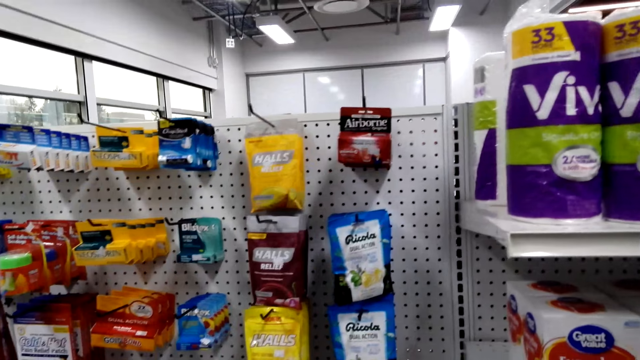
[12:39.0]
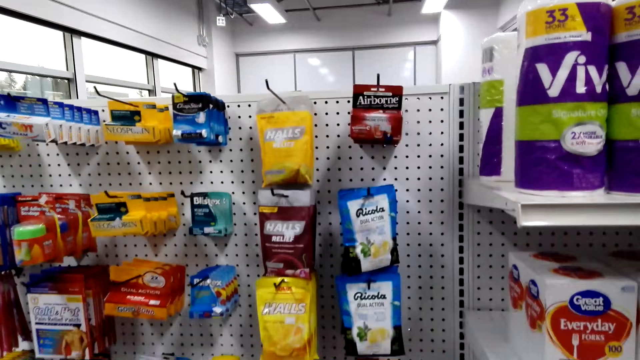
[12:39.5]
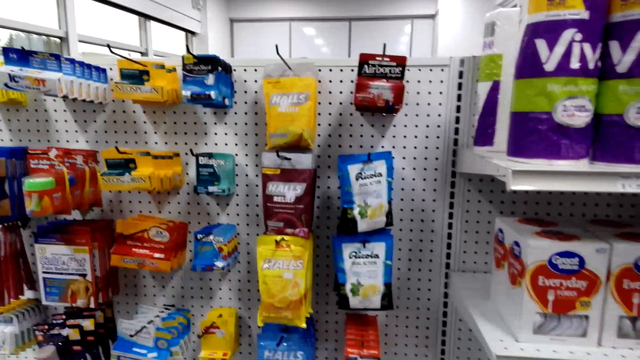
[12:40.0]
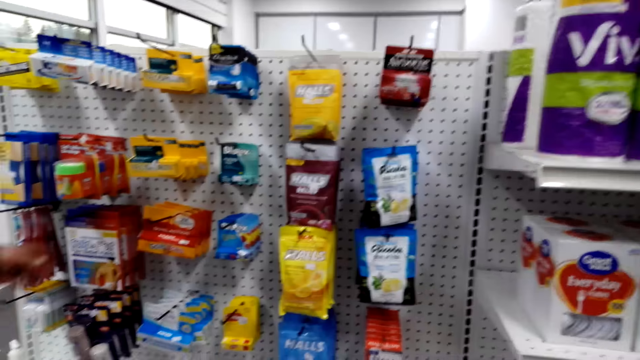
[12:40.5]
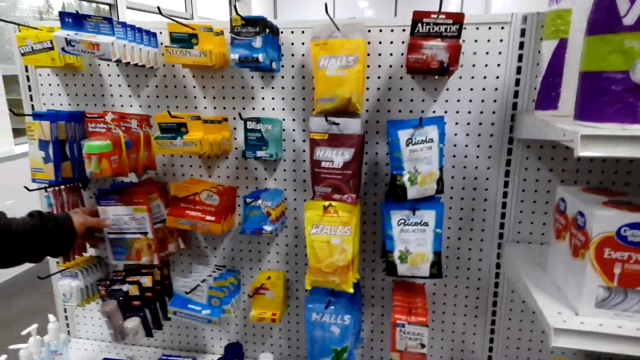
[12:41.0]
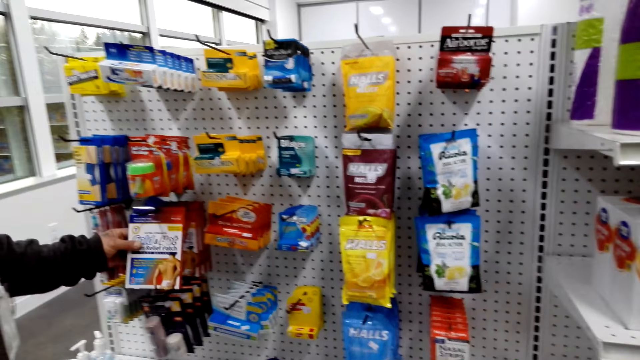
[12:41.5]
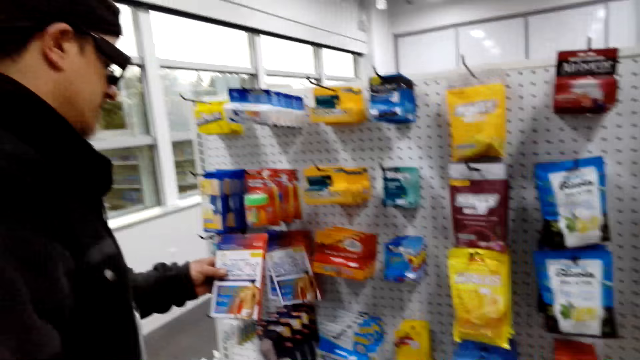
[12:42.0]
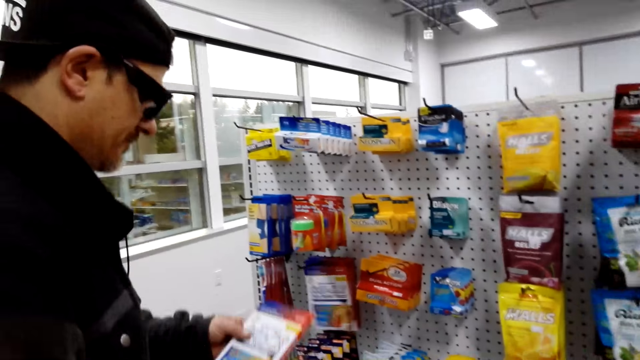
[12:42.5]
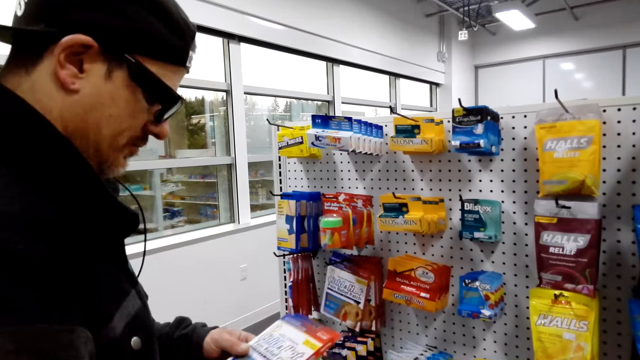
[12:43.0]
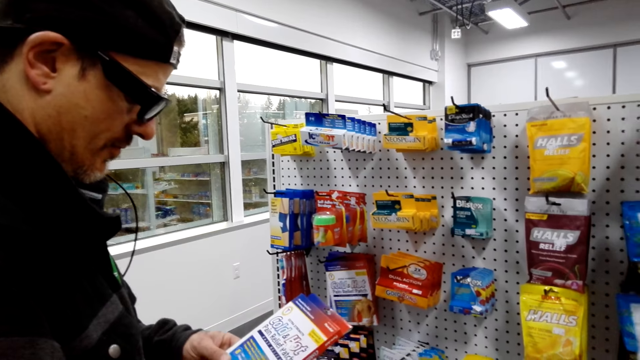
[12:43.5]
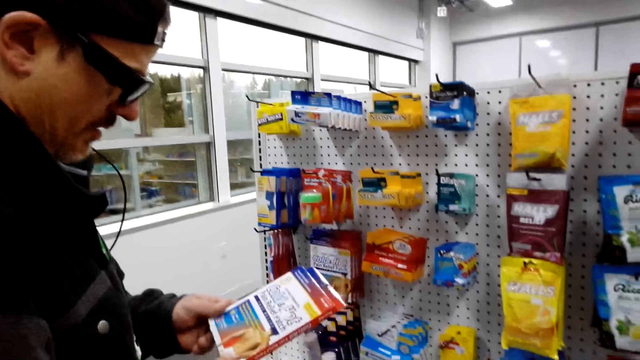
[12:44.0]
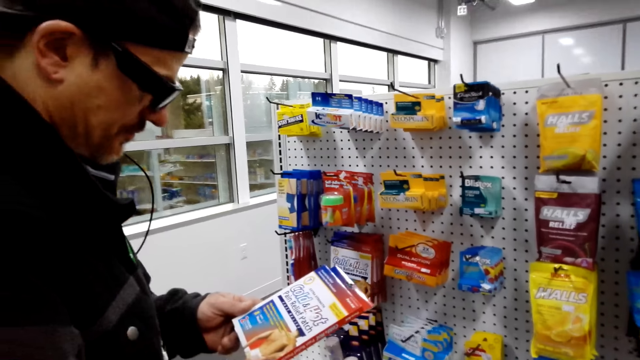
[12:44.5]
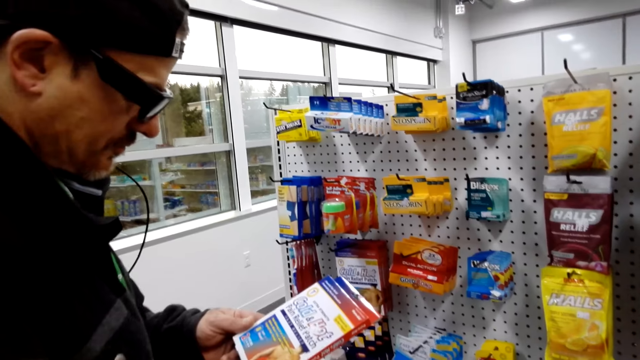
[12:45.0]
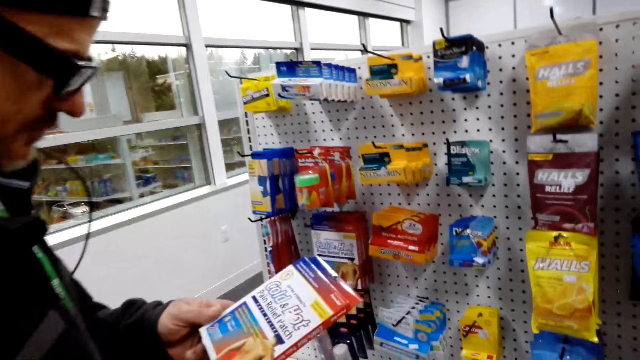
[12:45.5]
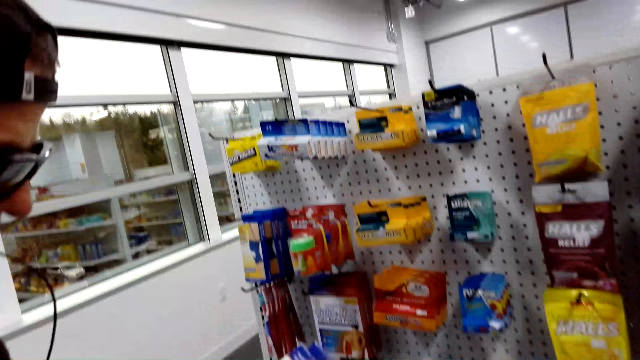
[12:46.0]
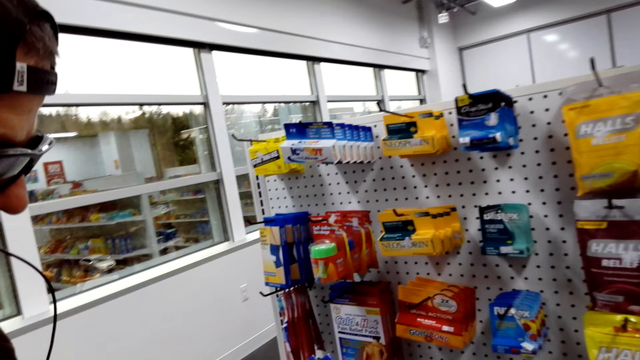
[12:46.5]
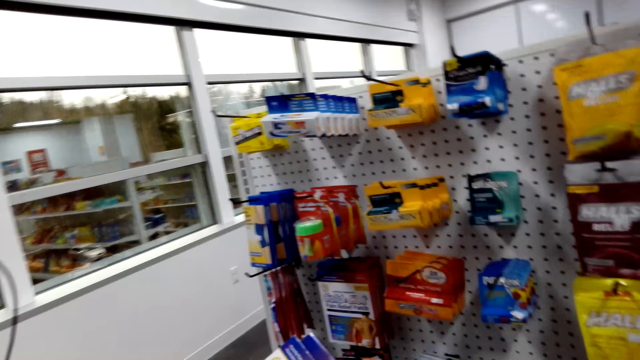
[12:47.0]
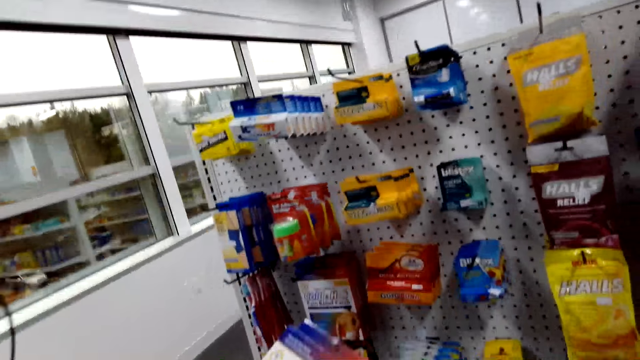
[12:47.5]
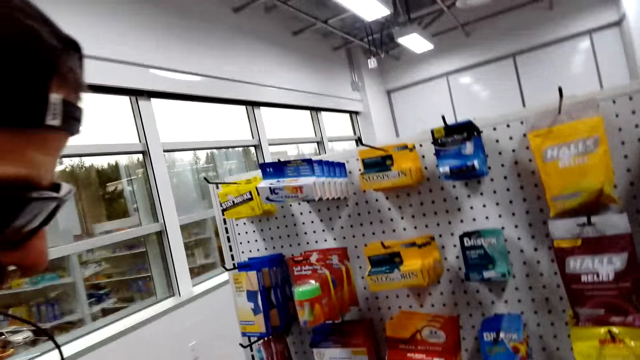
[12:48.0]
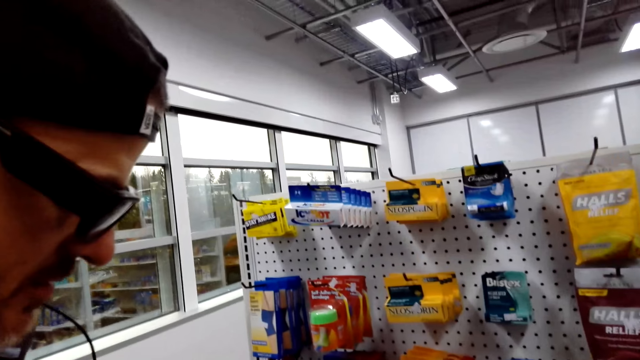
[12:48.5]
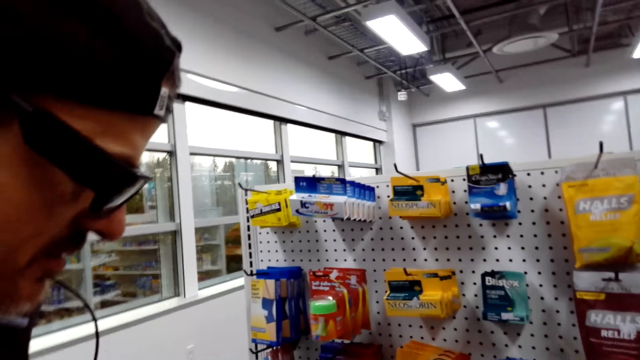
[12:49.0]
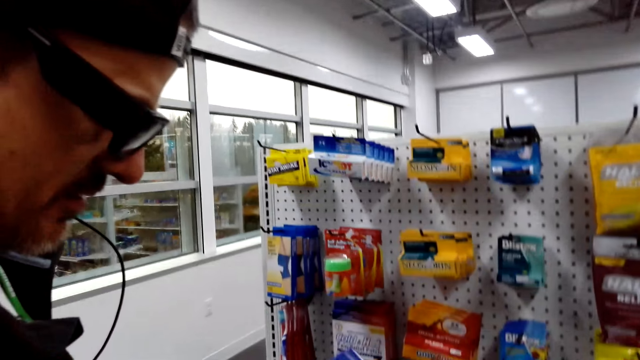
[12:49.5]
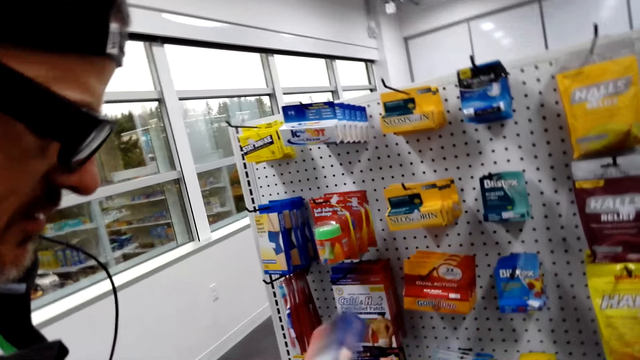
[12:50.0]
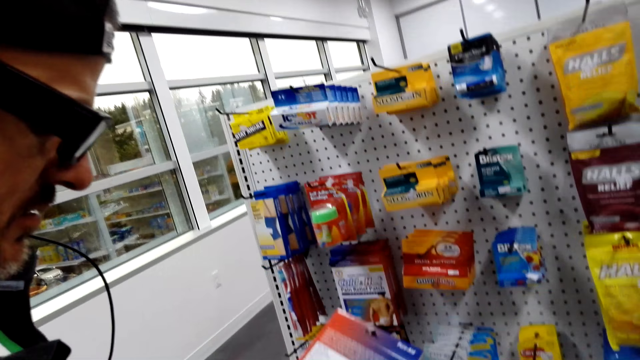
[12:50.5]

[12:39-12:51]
A man holds something. The man picks up something. The man looks at something. The man talks to the camera wearer.

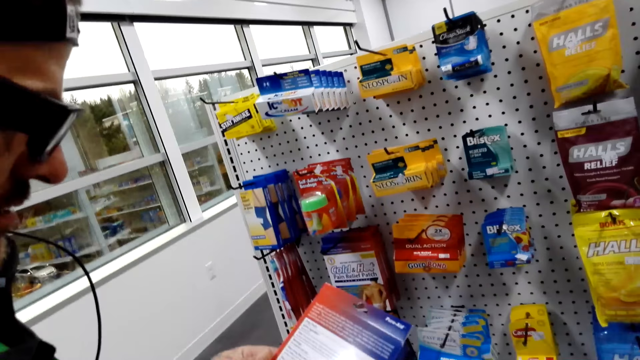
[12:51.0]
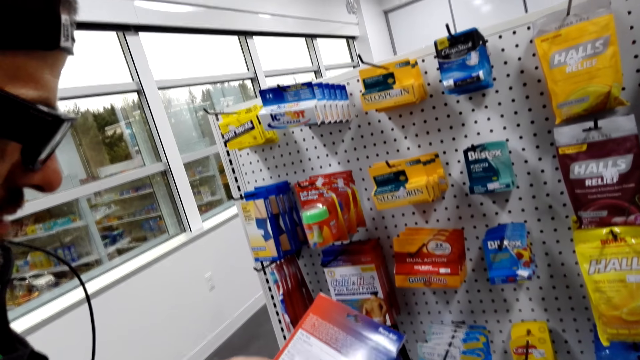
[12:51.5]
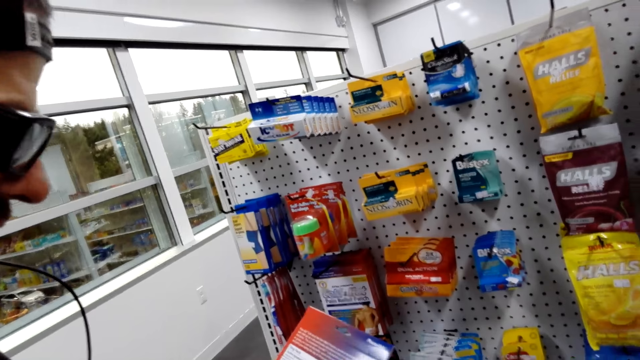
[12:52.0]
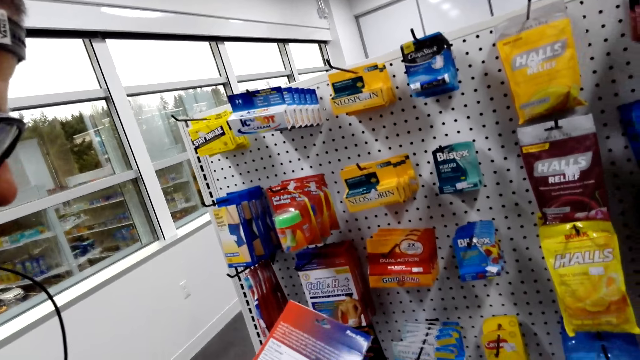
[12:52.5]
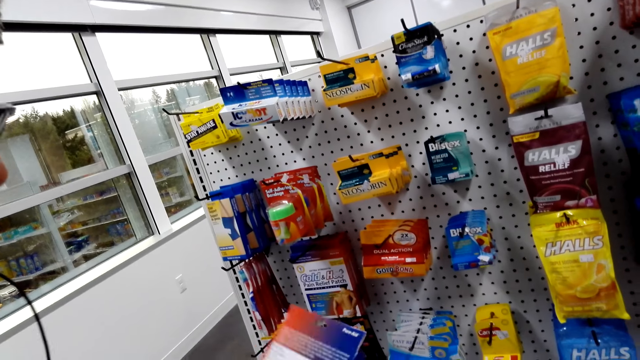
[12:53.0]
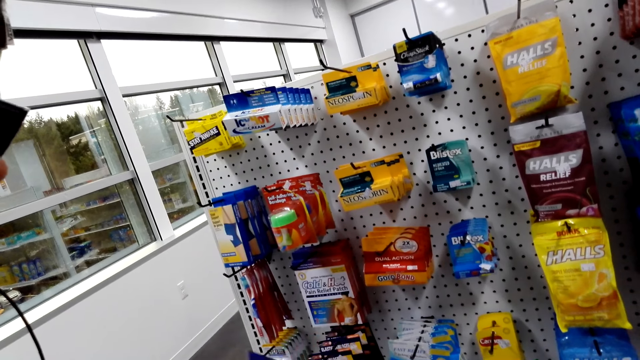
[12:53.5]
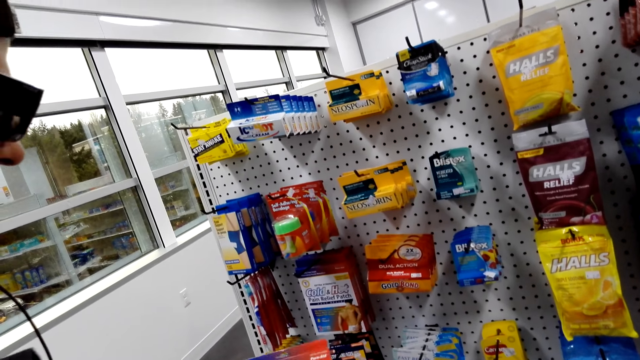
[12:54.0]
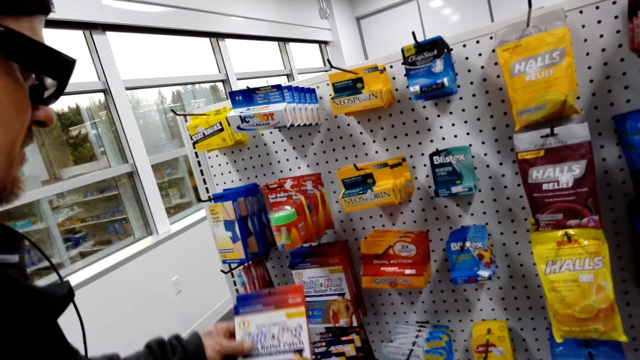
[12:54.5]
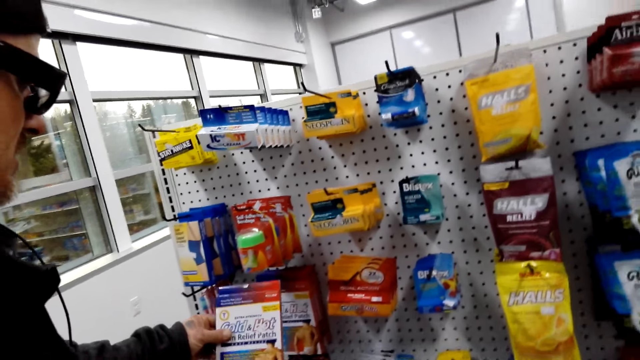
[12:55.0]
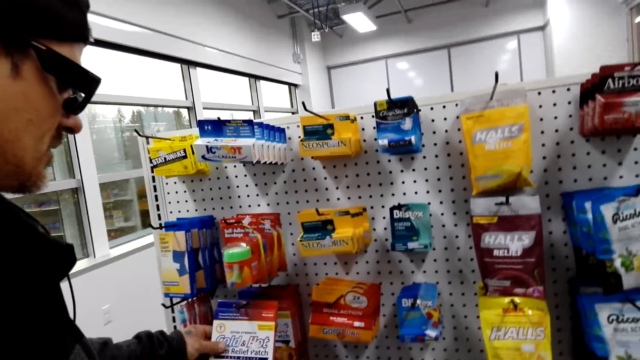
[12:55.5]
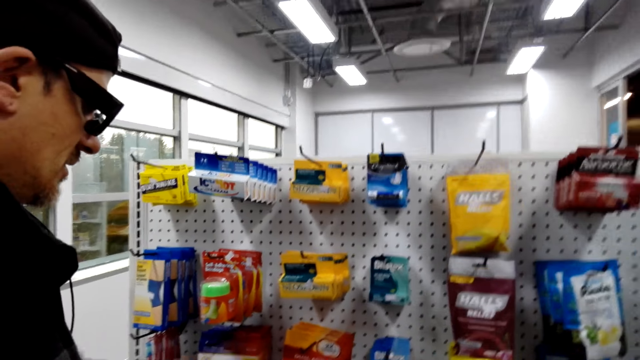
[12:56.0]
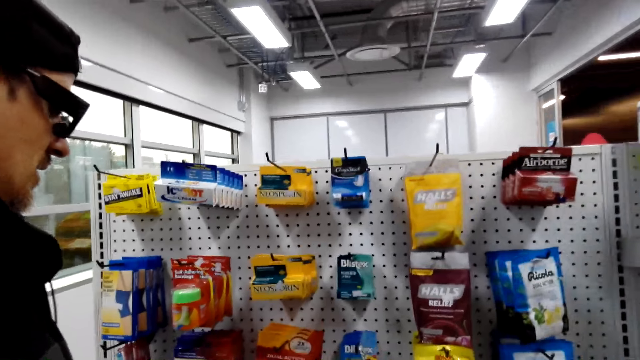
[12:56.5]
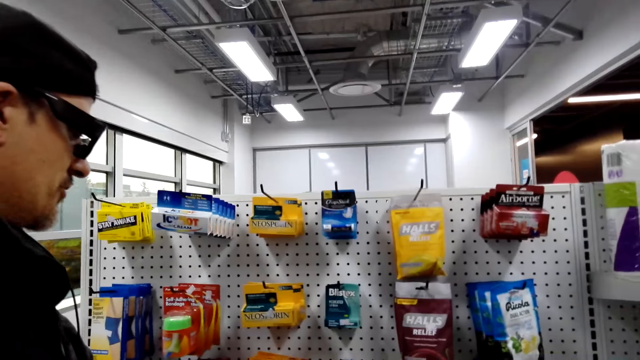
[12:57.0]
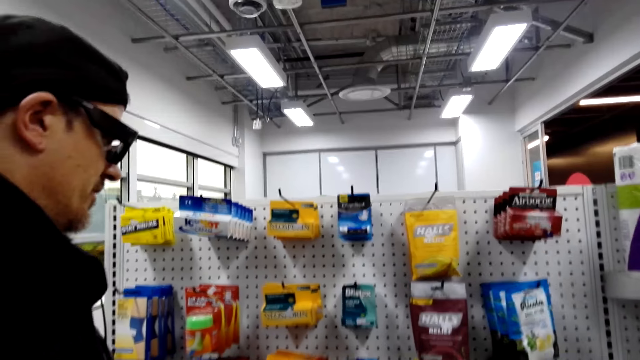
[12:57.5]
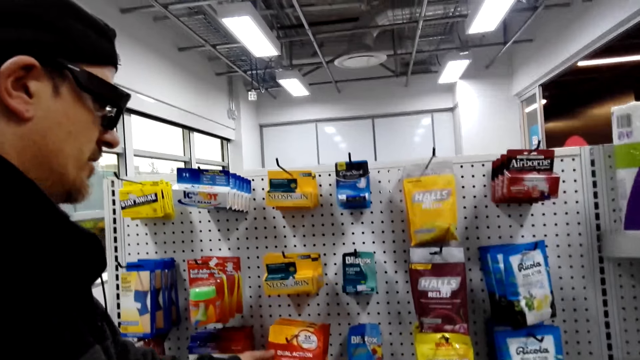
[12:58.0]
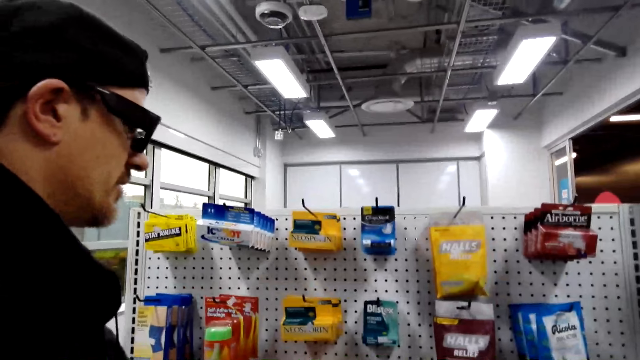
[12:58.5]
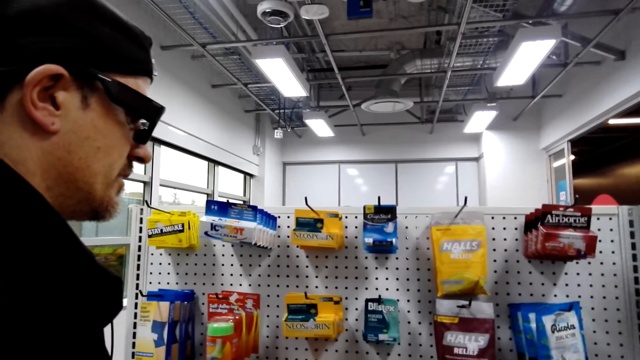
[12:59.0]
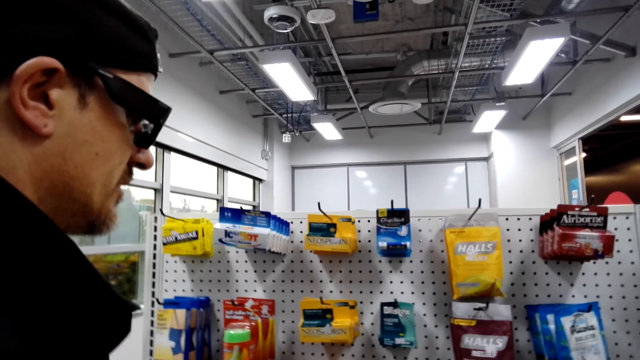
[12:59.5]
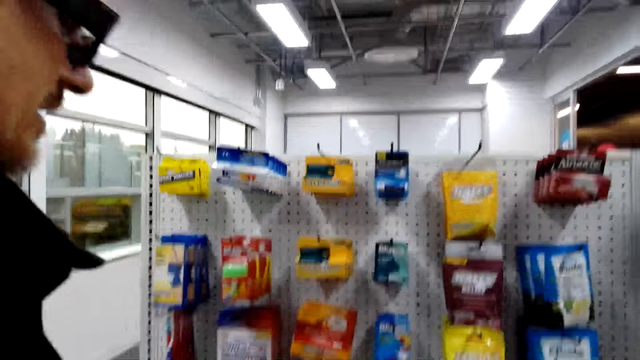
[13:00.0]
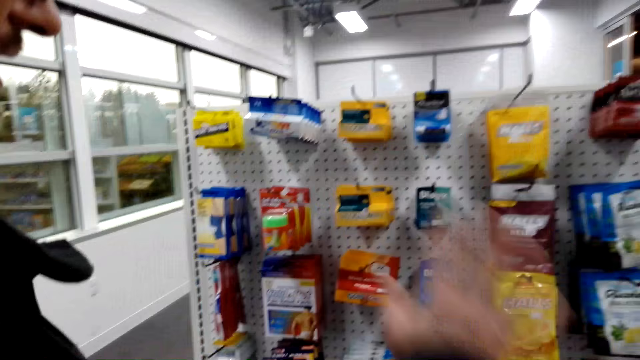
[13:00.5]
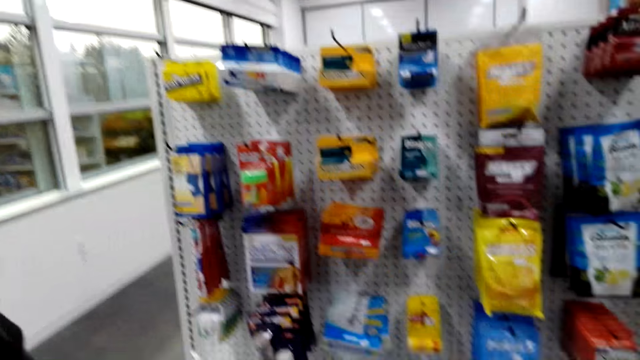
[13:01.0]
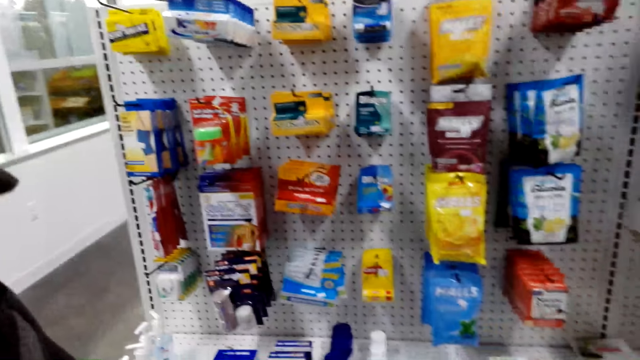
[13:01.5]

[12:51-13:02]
A man returns something. The camera wearer places something on the holder. The man talks to the camera wearer. The man looks at the items.
